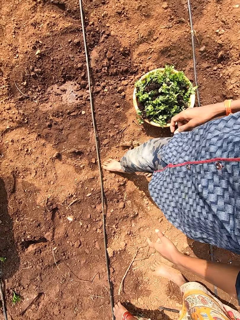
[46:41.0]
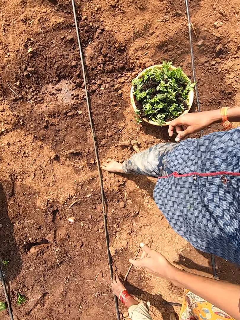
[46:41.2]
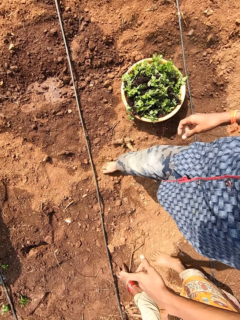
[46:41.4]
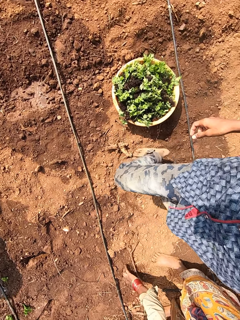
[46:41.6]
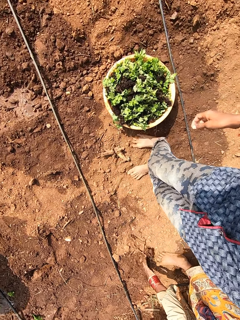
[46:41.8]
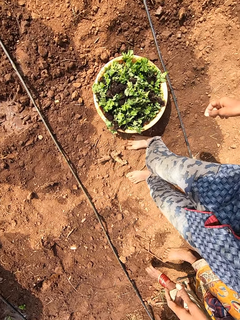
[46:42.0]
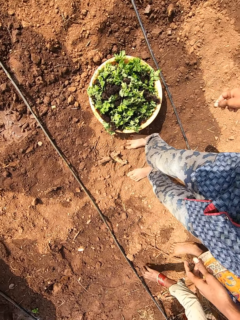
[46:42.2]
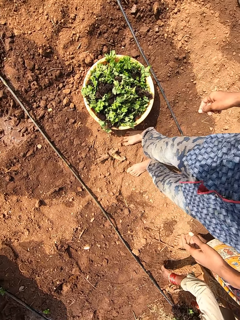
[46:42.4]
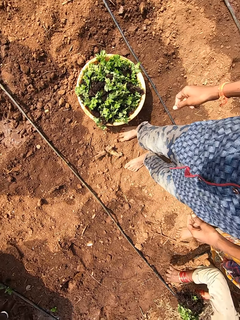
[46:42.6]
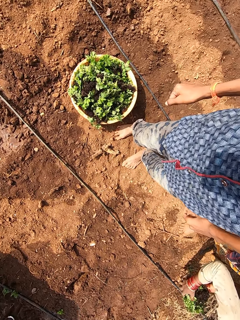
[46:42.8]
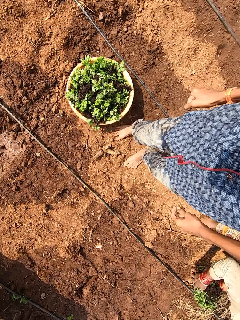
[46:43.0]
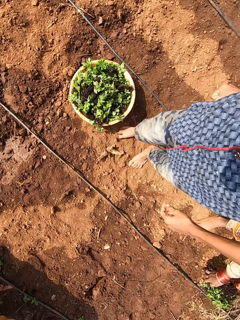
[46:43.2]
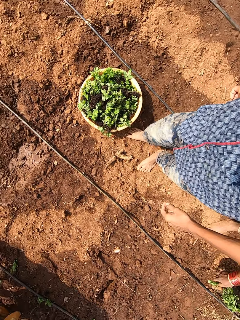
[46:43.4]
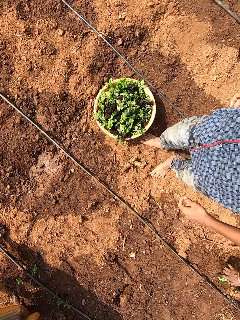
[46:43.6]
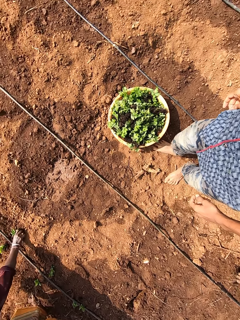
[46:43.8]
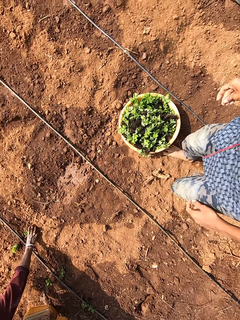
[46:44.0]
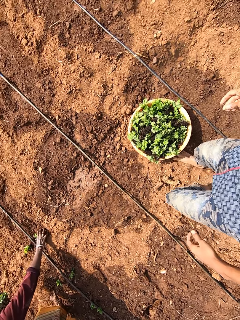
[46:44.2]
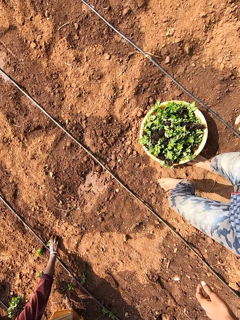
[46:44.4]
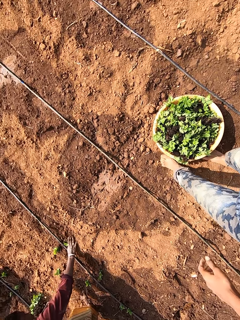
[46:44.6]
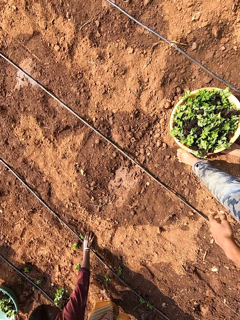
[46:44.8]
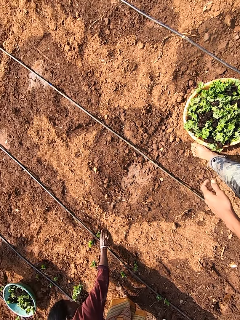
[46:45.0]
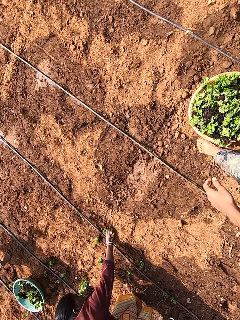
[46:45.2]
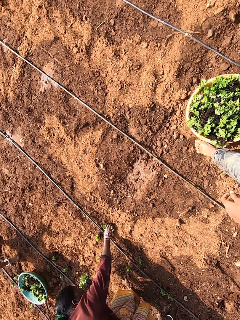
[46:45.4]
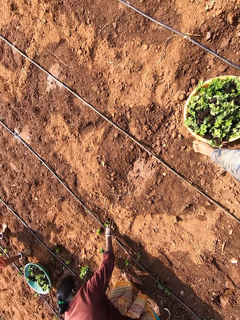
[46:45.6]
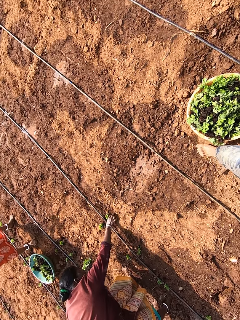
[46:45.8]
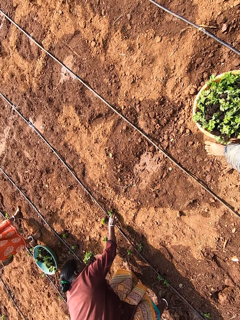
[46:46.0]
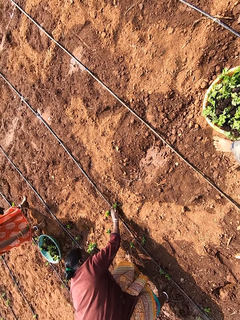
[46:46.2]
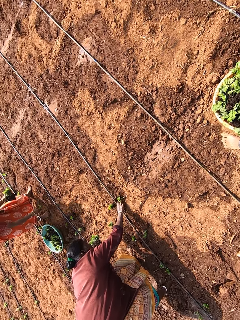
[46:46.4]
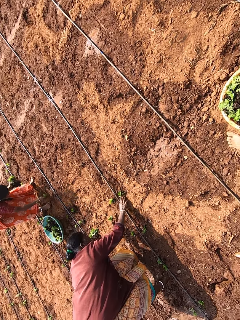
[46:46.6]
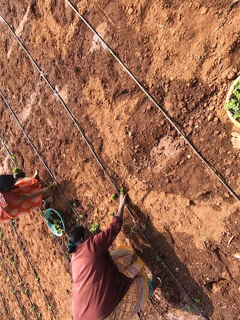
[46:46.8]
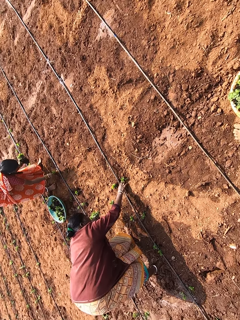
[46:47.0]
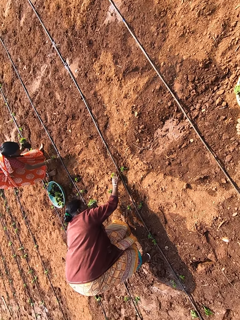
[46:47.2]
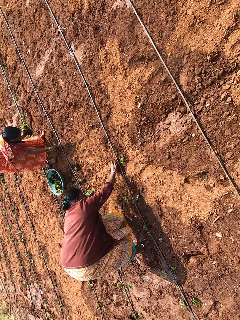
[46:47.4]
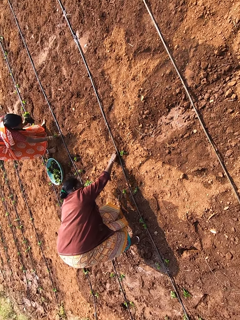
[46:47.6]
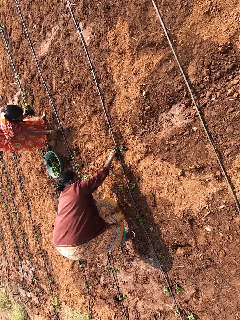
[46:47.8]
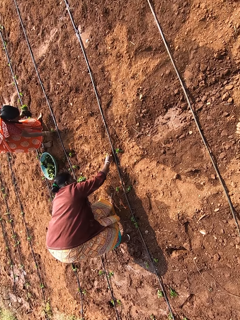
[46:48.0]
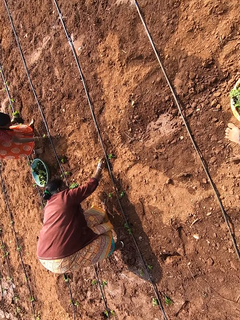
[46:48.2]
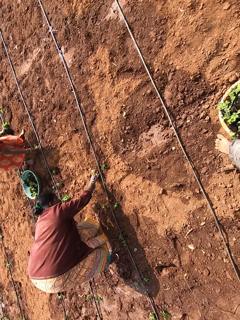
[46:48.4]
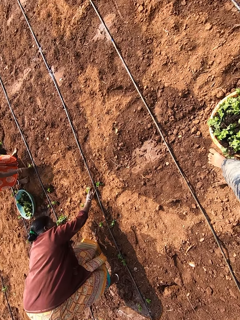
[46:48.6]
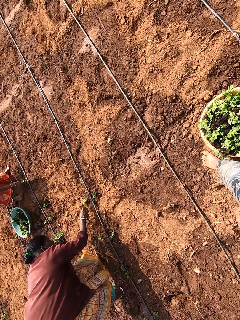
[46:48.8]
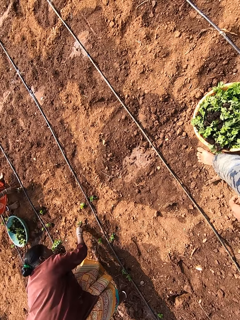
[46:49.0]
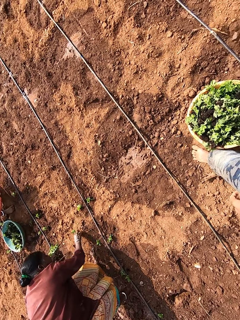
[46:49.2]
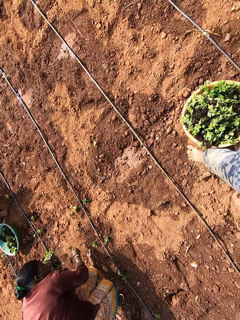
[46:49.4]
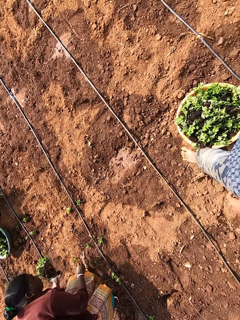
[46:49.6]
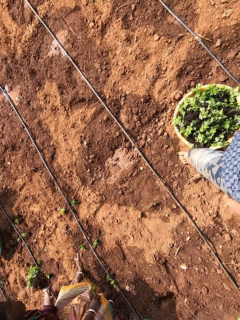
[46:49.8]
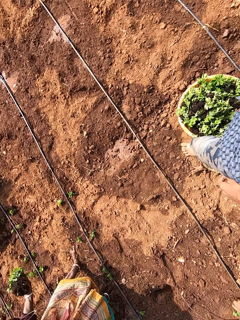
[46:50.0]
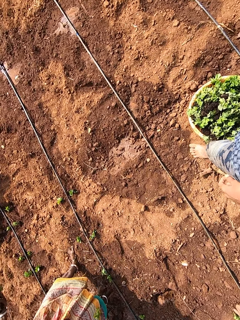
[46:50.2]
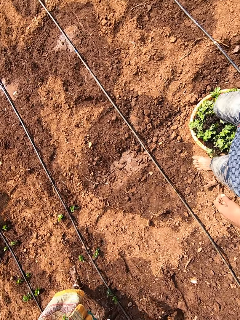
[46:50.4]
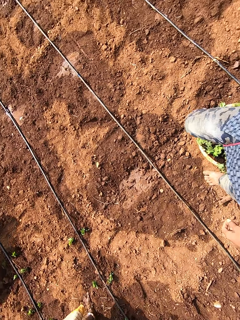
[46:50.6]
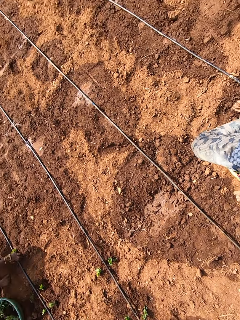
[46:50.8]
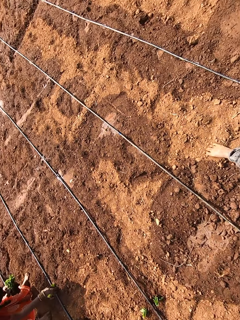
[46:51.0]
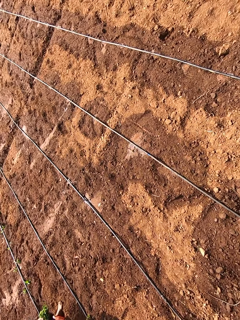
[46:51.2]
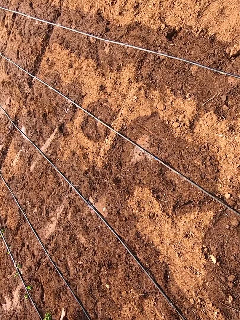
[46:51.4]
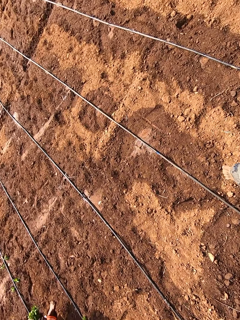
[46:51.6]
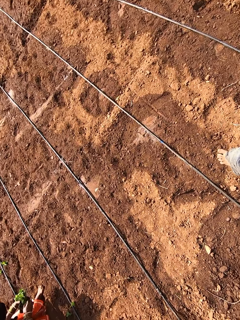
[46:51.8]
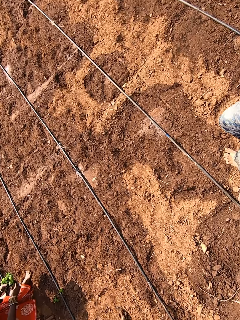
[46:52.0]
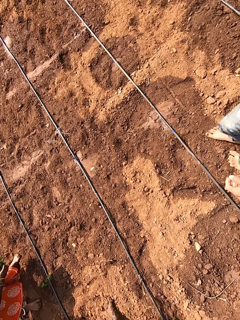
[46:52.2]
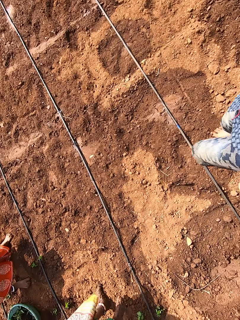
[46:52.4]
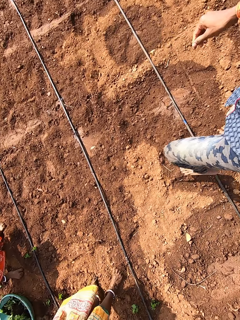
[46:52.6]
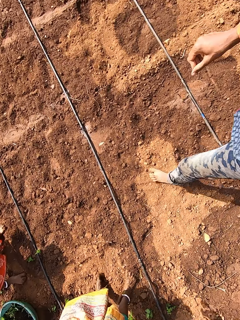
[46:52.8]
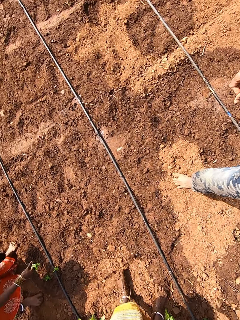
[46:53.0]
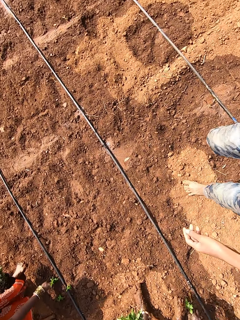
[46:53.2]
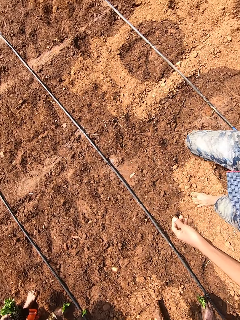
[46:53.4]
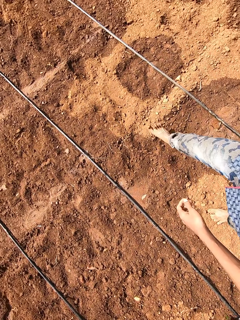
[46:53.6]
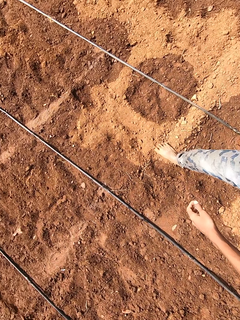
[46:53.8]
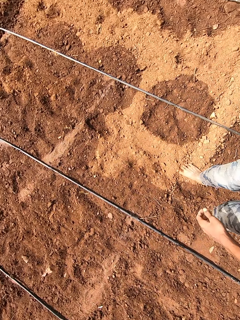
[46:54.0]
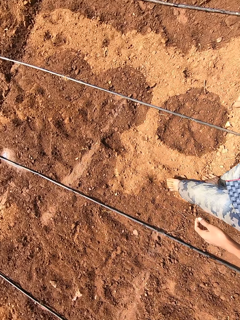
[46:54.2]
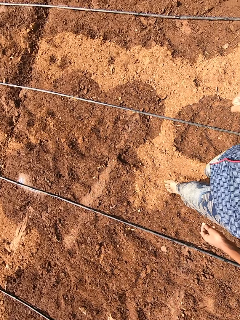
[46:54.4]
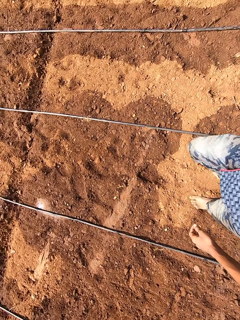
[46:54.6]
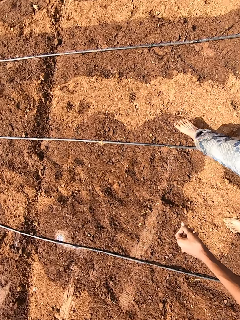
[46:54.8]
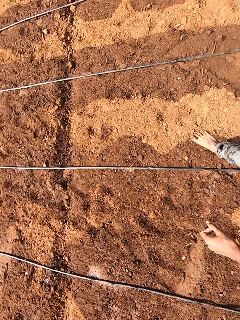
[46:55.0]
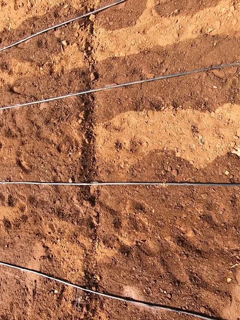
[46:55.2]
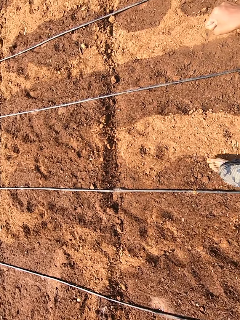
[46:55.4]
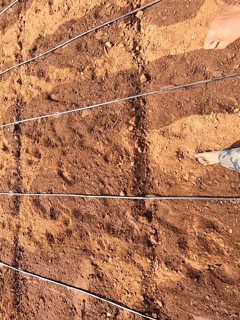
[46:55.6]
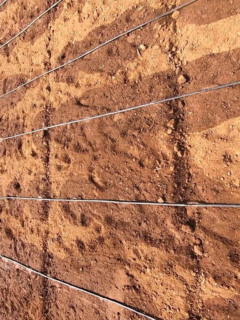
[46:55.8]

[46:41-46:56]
A woman clears the ground with her right hand. The woman picks a lettuce seedling from her left hand with her right hand. The woman drops the lettuce seedling on the ground with her right hand. Another woman plants the lettuce seedling in the ground with her right hand. A third woman plants the lettuce seedling in the ground with her right hand. The camera wearer walks. The third woman plants the lettuce seedling in the ground with her right hand.

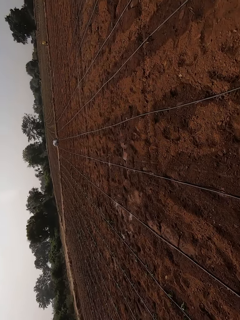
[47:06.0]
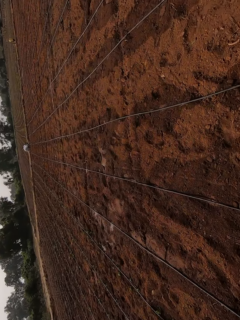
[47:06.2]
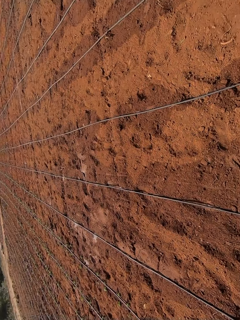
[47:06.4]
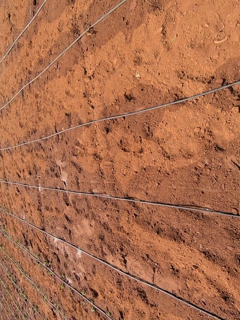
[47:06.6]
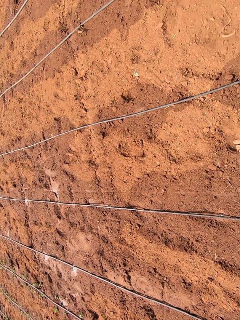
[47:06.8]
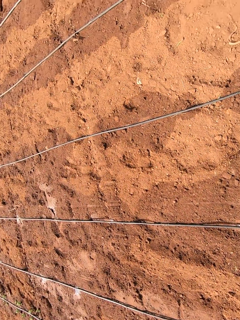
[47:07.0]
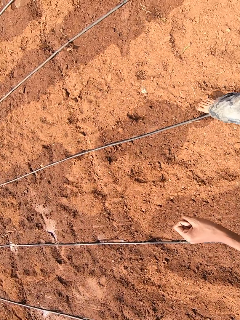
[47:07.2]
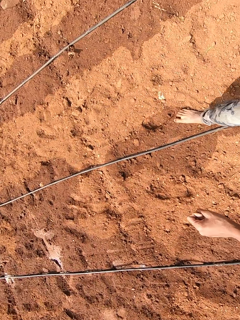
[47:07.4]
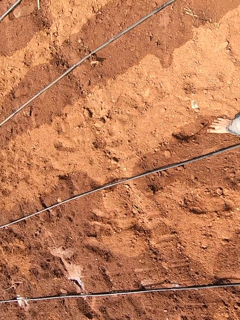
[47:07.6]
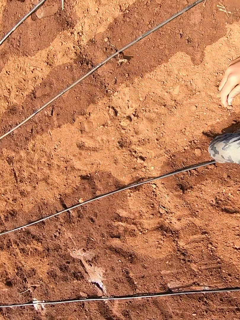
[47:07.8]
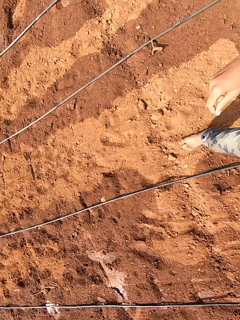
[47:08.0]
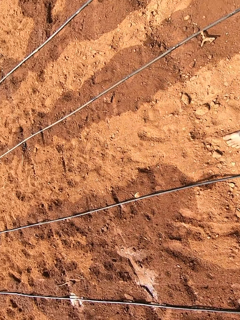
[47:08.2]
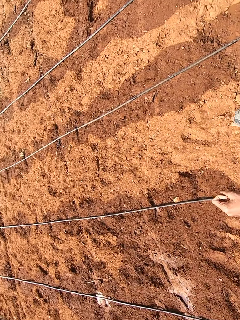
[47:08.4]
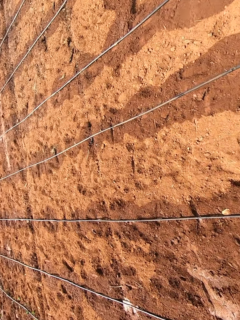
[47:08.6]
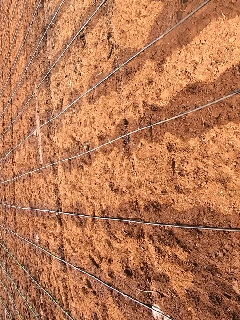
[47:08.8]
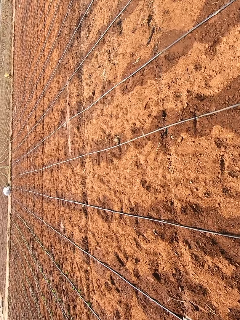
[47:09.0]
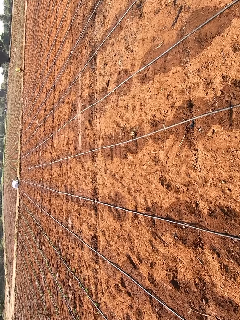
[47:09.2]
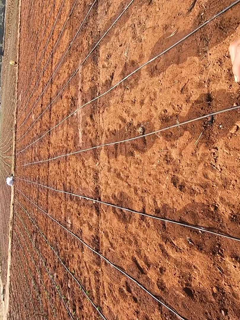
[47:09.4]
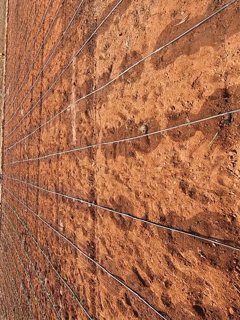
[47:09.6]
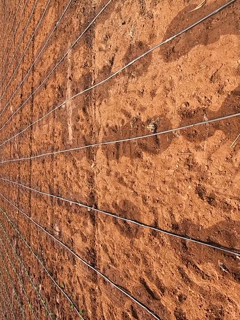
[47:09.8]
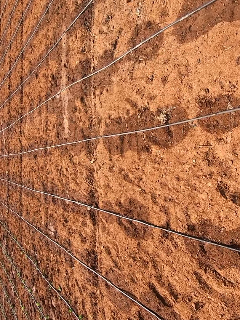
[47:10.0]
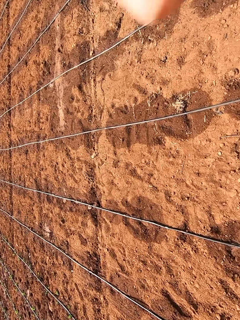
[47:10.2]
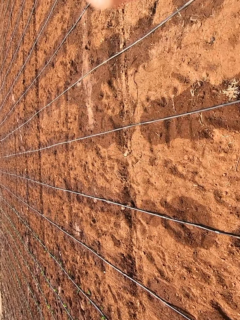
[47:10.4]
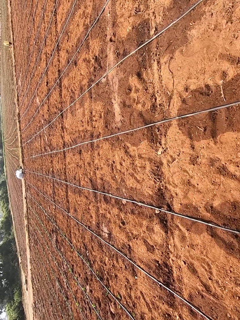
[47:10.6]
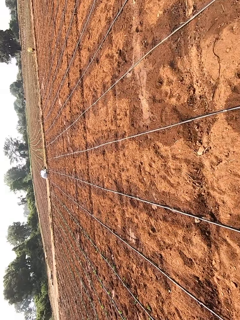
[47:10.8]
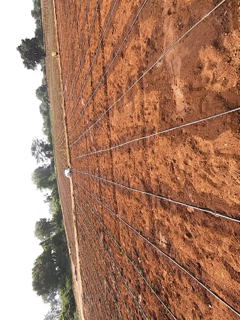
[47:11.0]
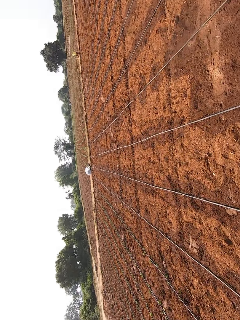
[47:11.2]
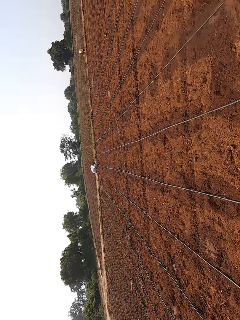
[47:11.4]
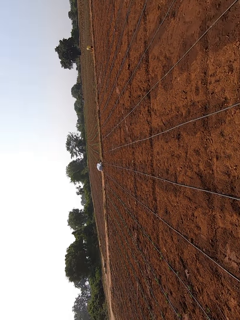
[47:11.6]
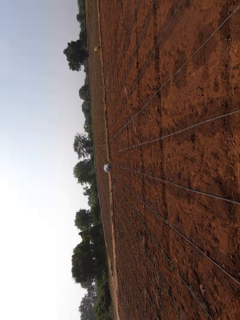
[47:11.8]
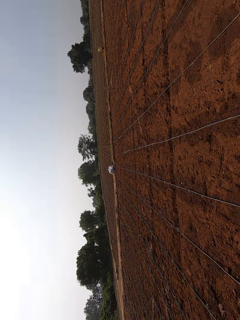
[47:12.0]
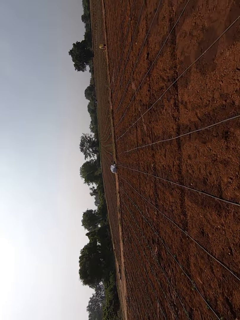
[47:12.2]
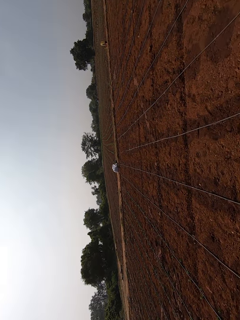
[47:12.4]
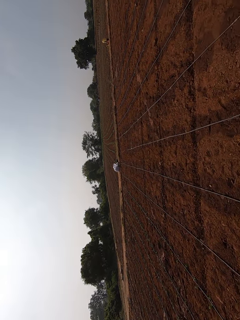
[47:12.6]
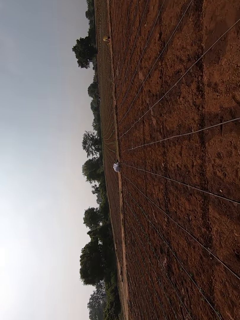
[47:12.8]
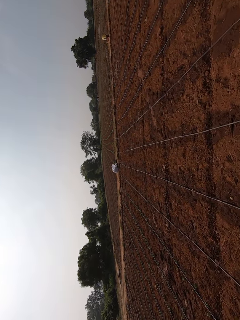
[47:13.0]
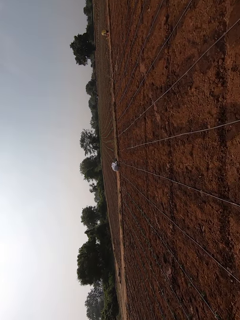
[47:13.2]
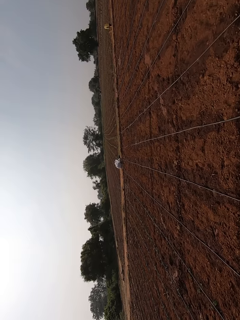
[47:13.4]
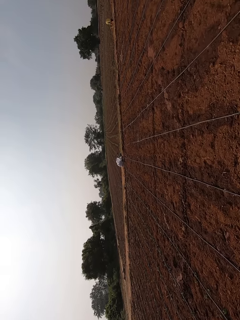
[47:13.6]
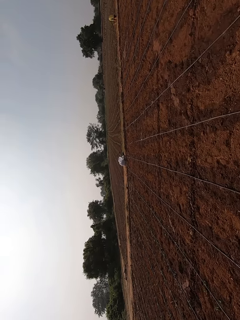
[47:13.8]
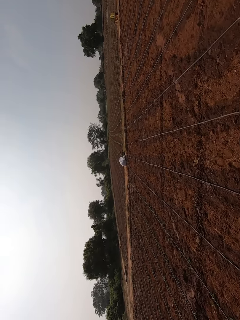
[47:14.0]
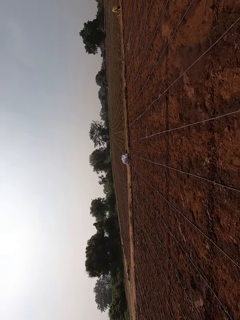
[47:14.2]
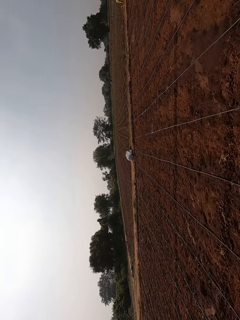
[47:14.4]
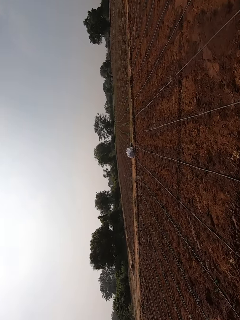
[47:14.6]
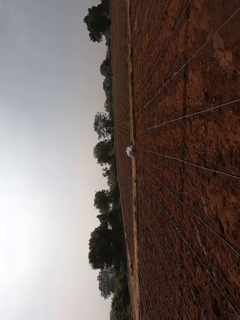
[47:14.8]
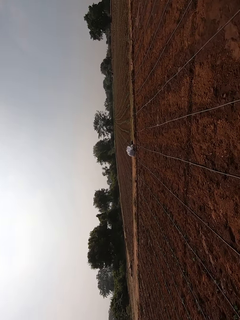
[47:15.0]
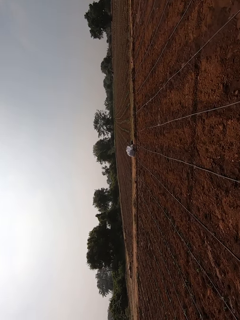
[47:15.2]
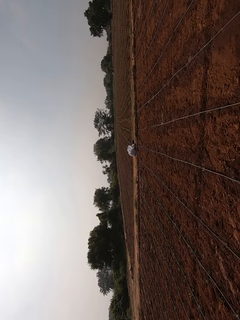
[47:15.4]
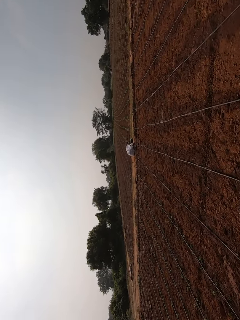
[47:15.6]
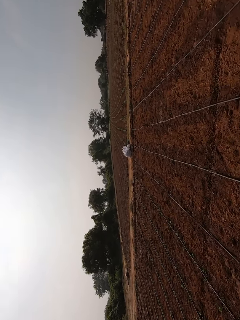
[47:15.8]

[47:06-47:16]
The camera wearer touches his head with his right hand.
